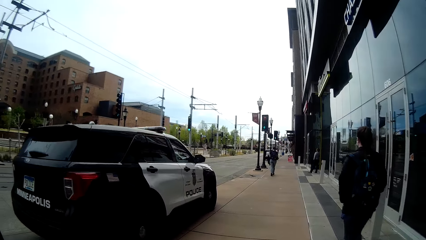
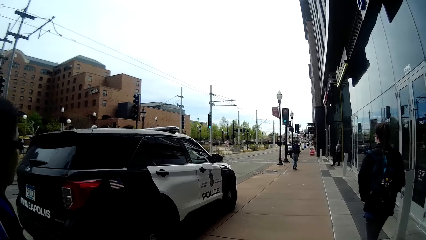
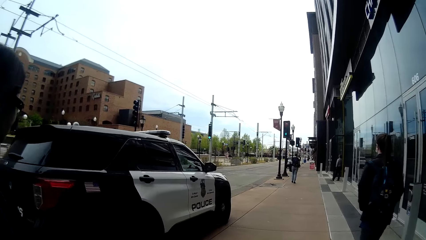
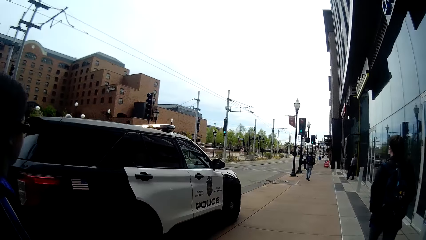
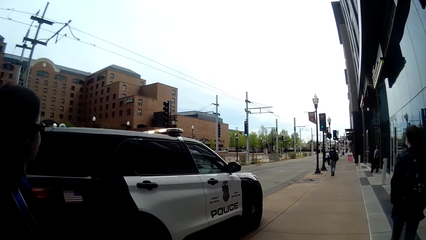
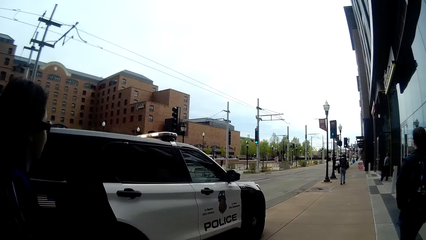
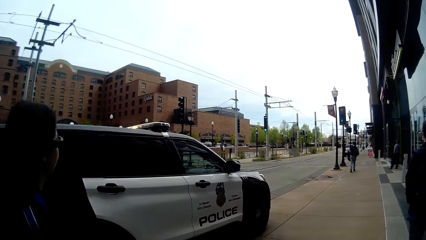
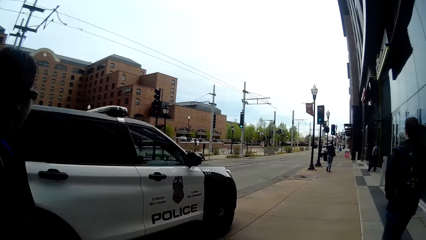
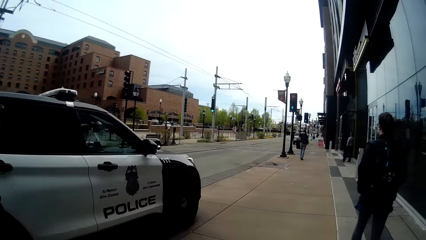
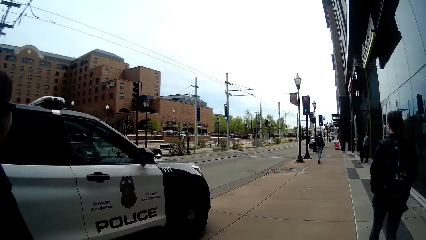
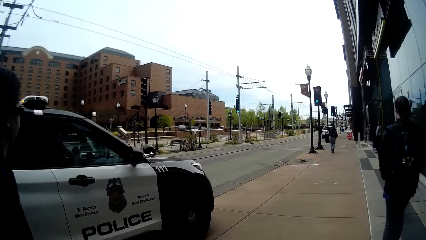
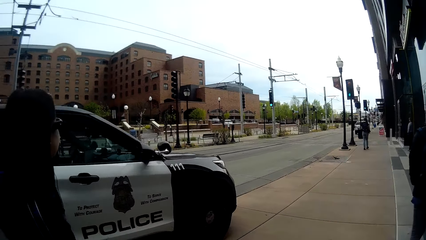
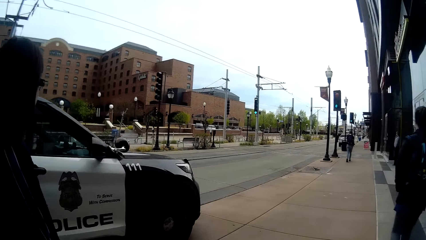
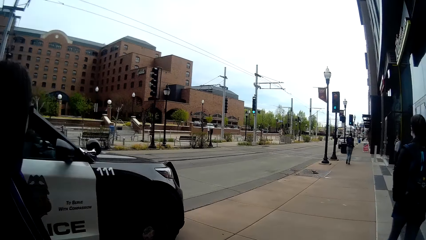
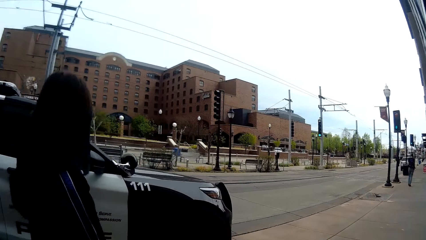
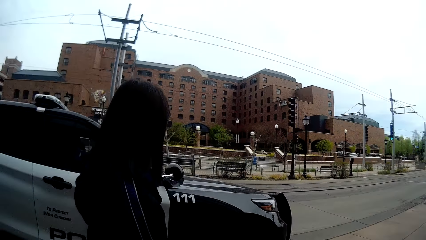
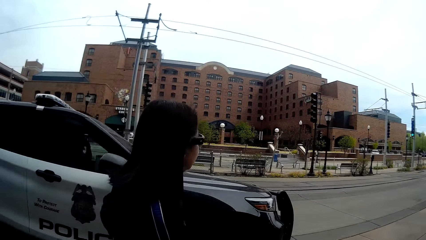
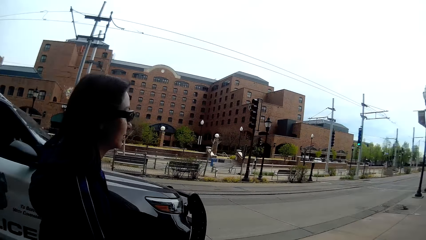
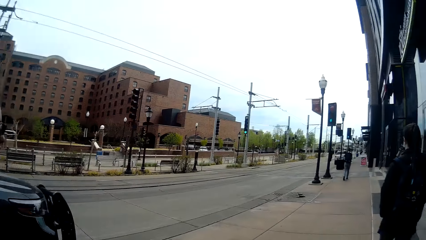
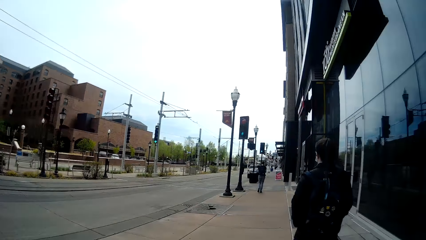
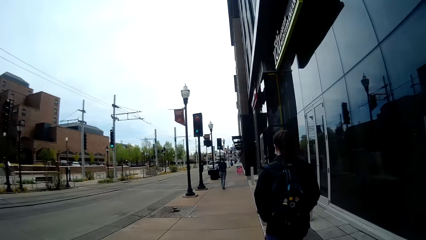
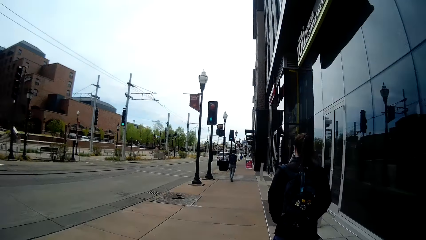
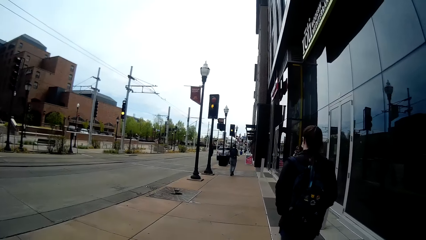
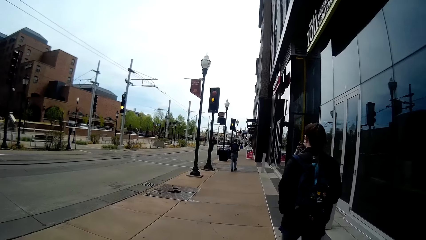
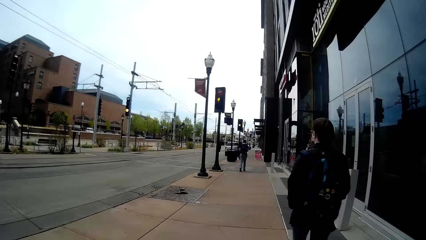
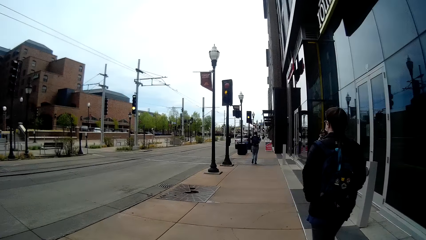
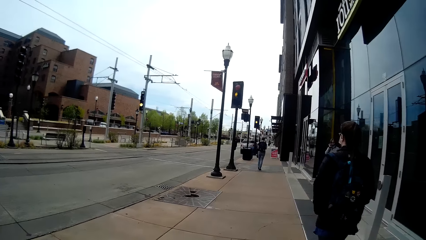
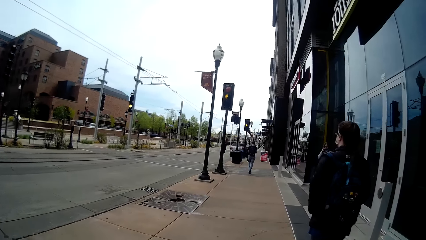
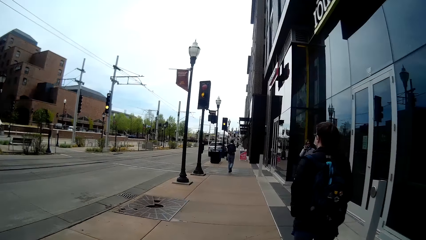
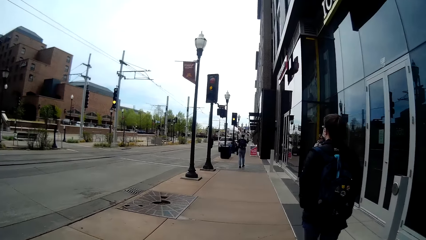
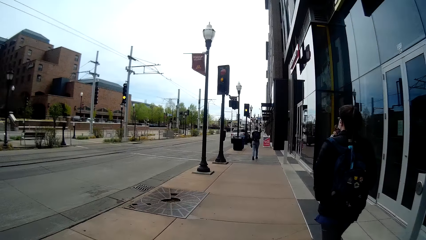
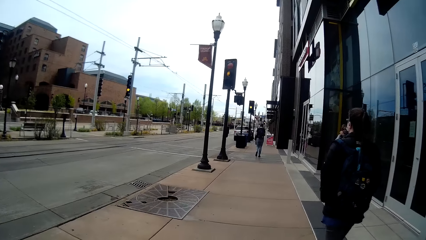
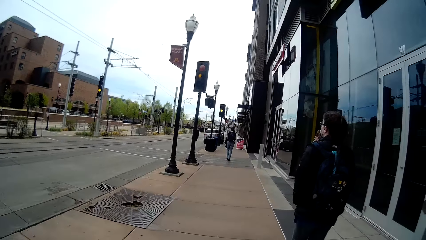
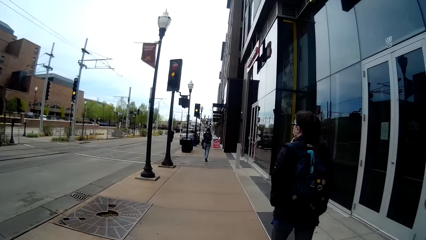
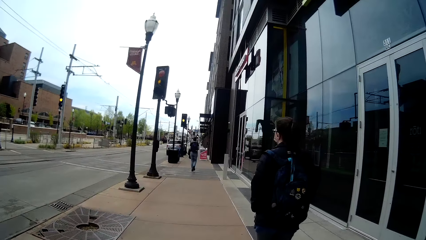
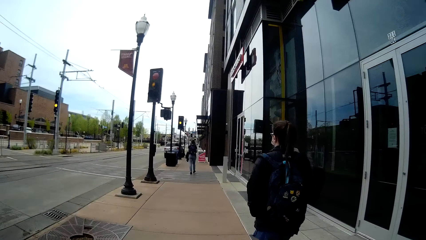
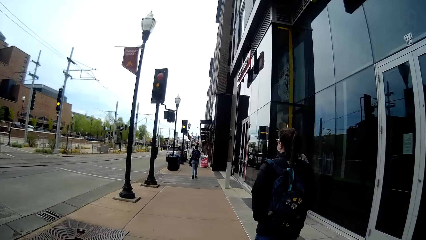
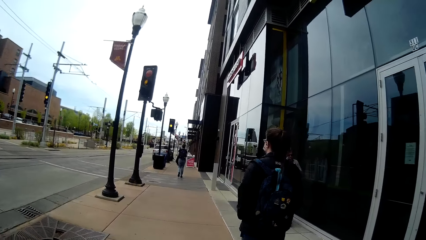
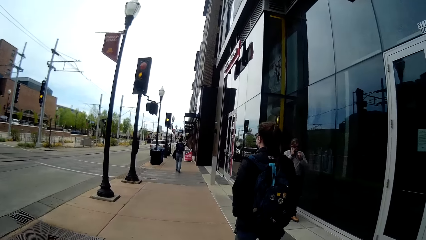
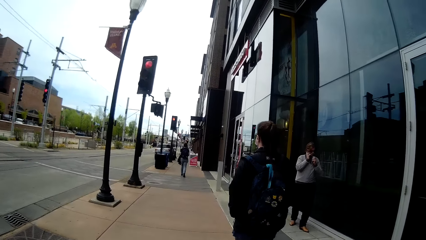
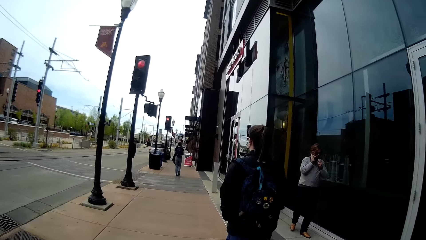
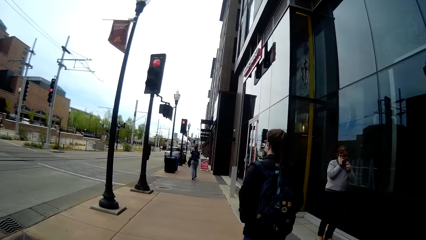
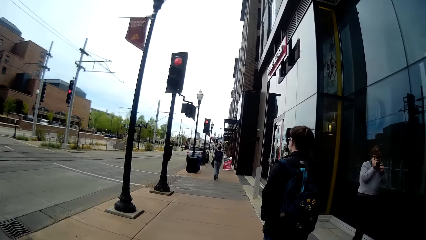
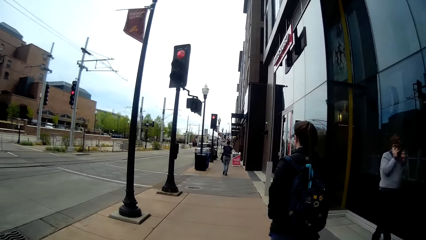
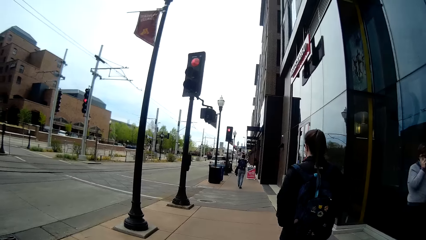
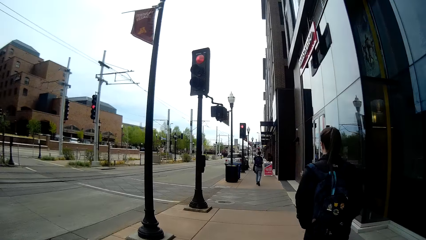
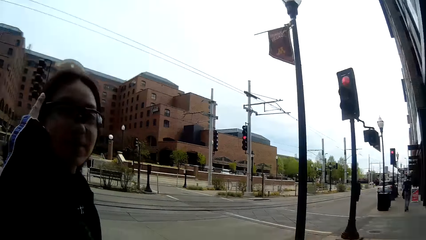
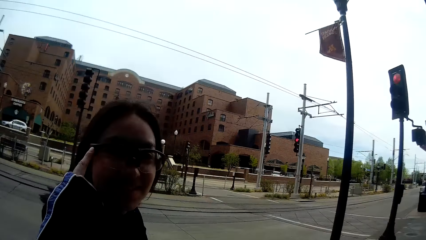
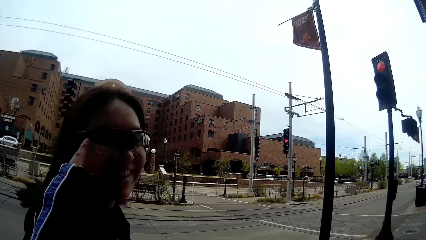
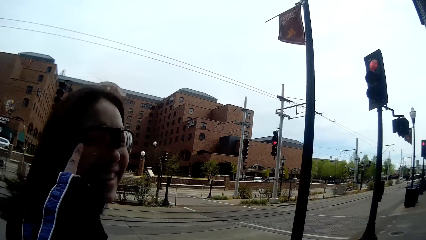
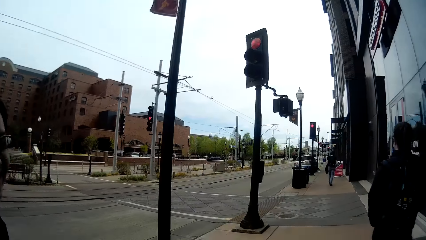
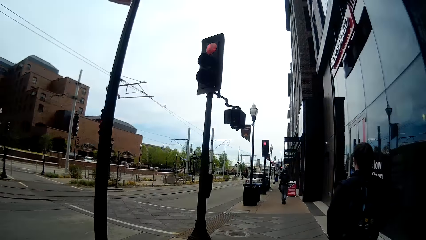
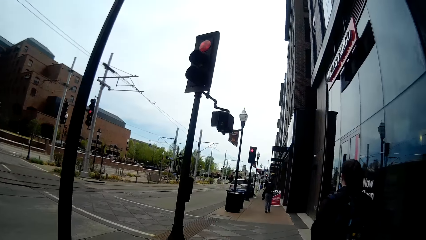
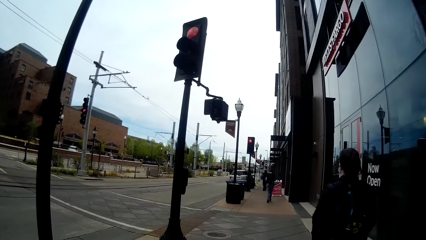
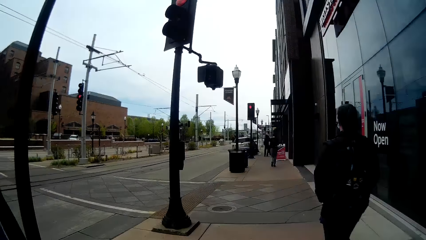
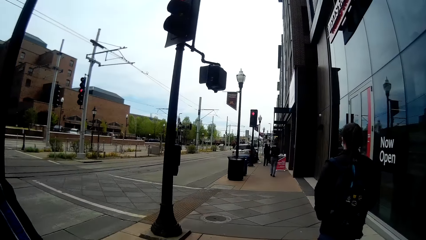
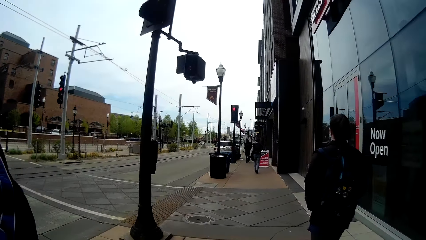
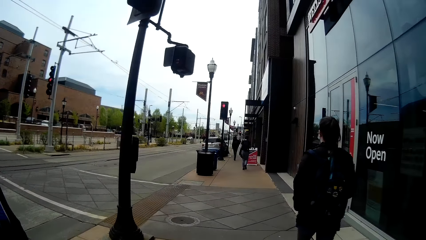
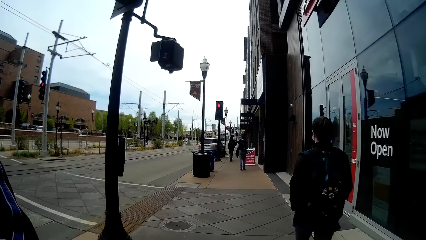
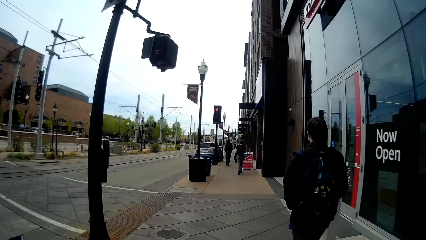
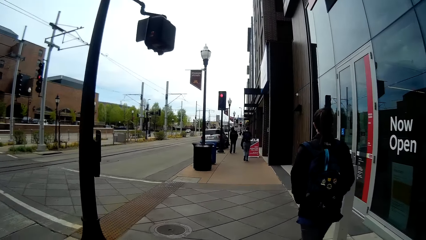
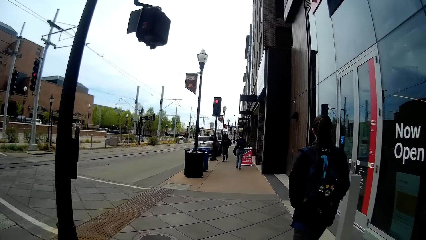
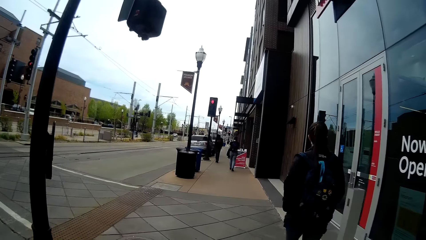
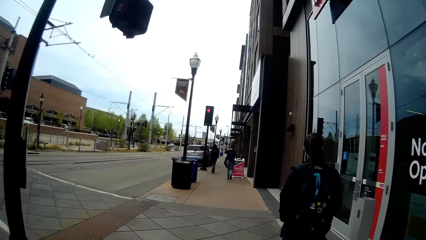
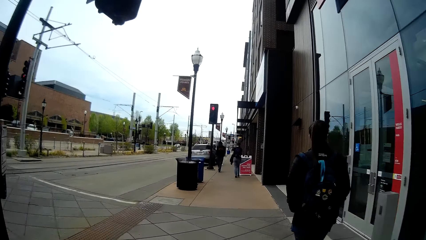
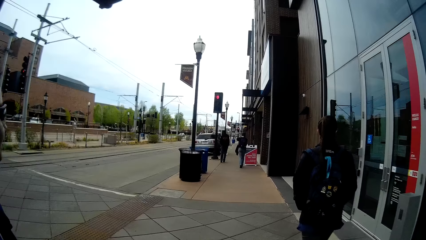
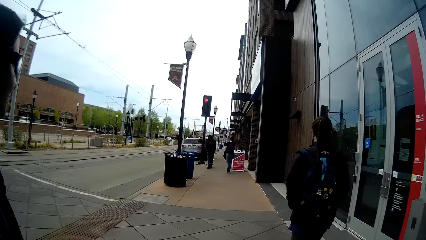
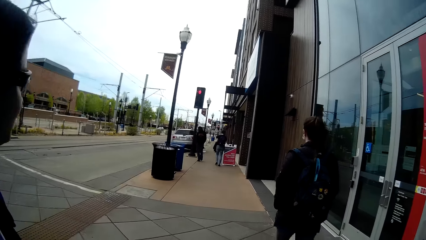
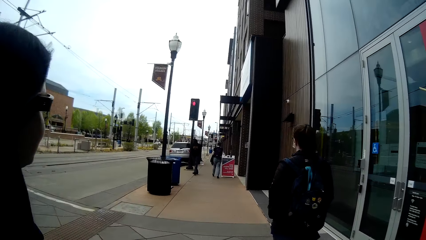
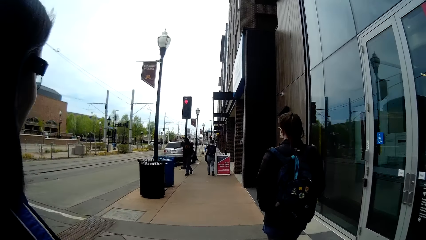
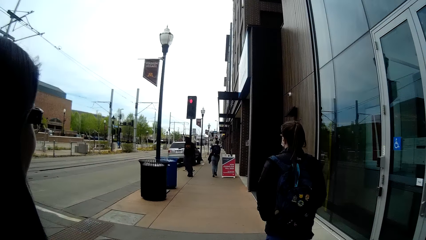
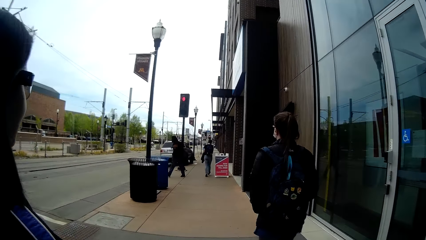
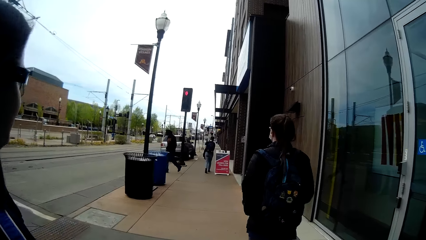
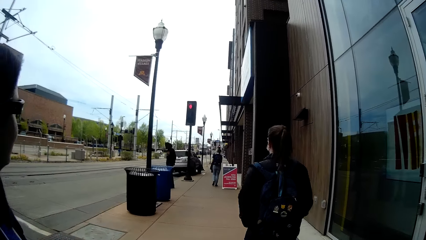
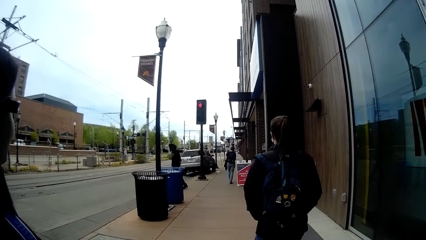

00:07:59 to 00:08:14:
The woman walks past the camera wearer. The camera wearer looks at the woman.
